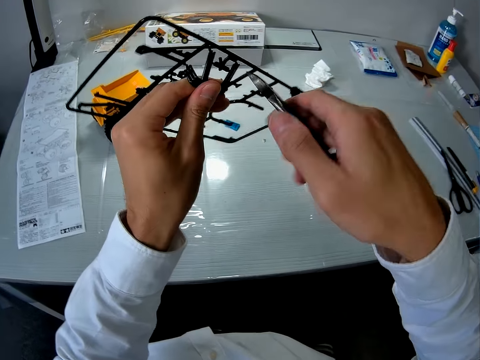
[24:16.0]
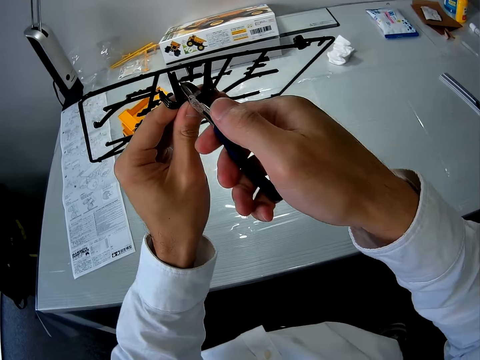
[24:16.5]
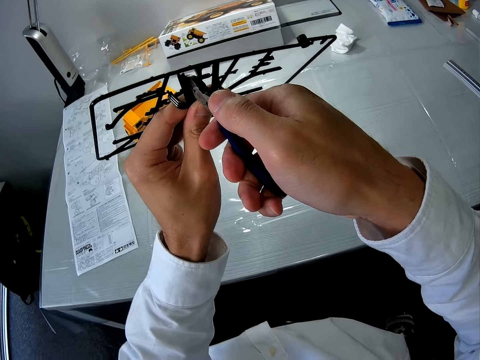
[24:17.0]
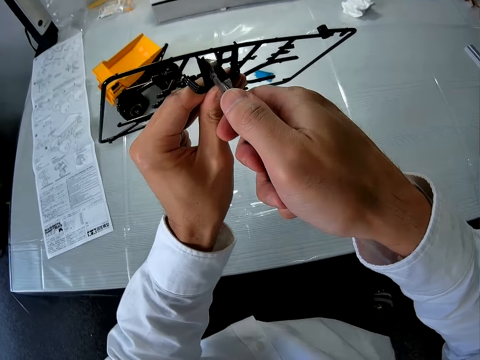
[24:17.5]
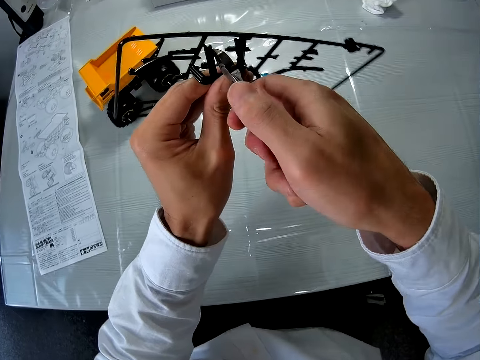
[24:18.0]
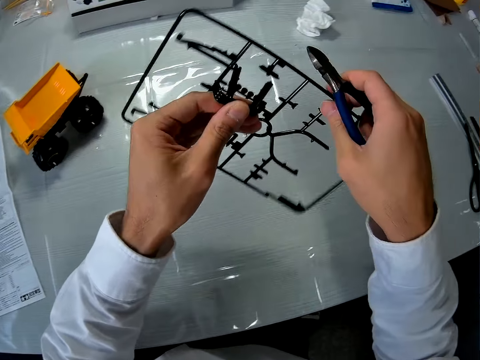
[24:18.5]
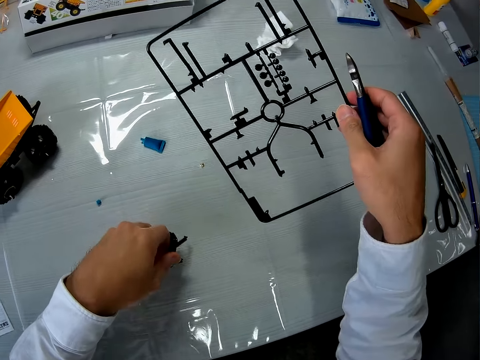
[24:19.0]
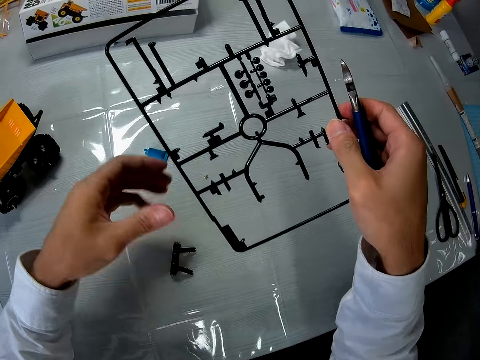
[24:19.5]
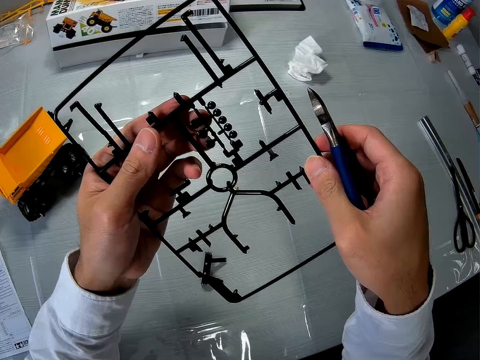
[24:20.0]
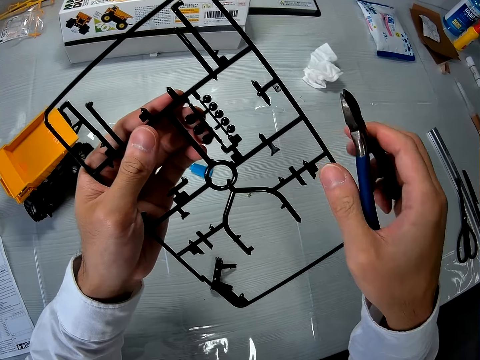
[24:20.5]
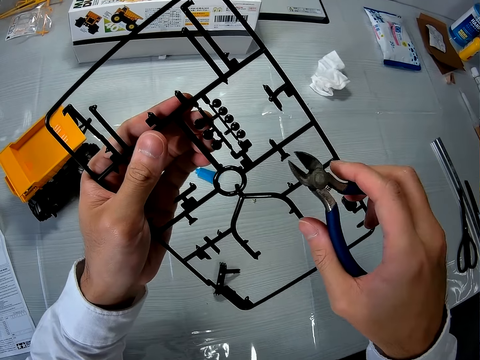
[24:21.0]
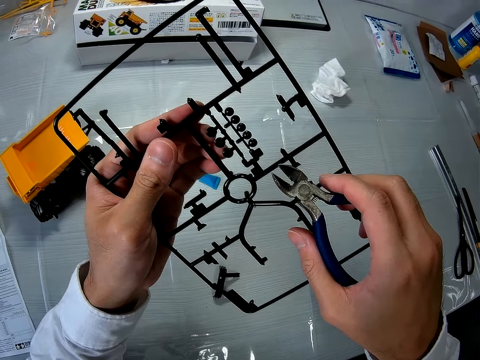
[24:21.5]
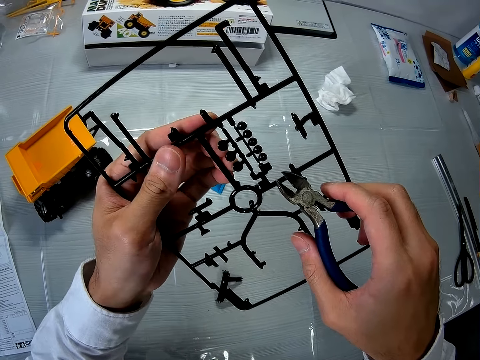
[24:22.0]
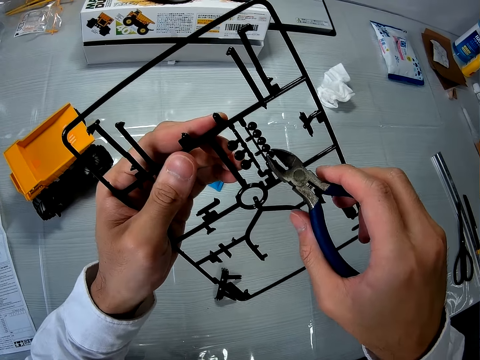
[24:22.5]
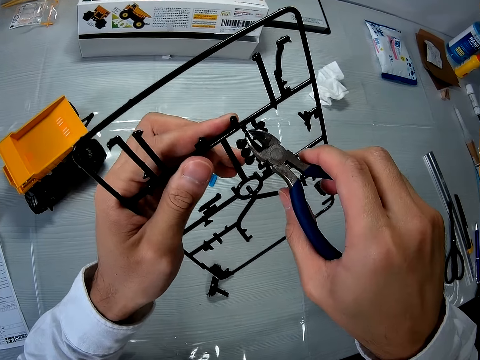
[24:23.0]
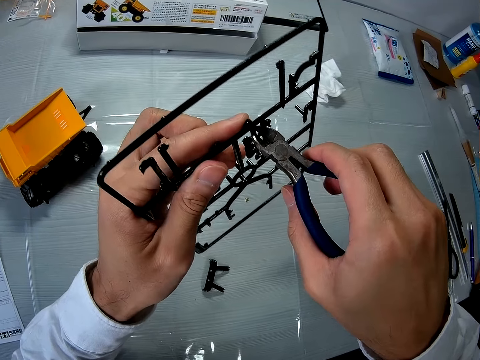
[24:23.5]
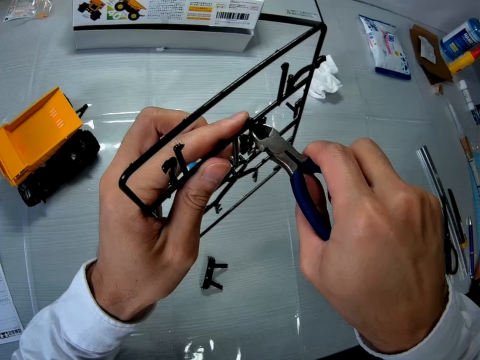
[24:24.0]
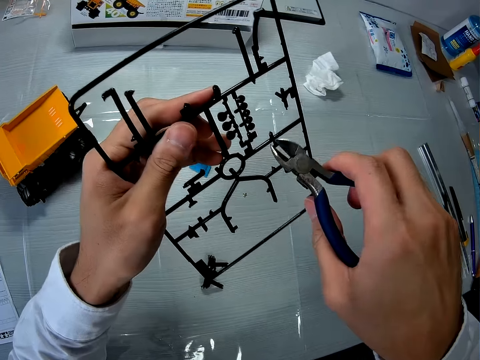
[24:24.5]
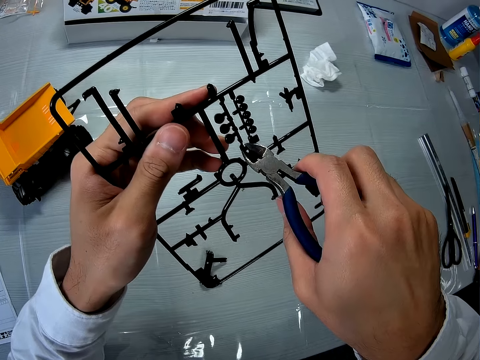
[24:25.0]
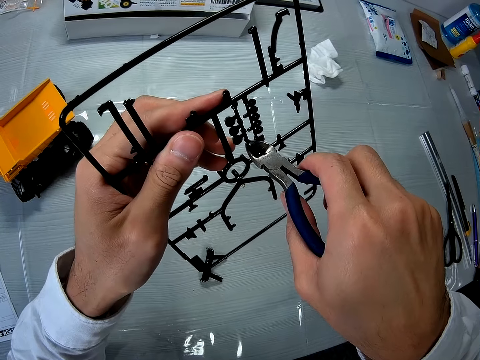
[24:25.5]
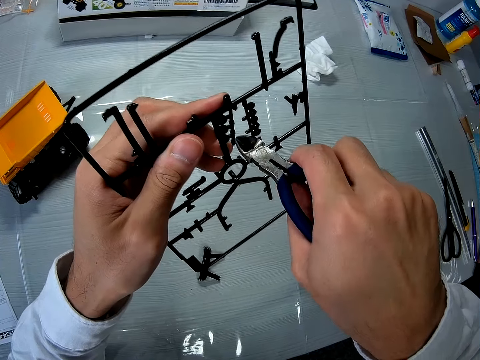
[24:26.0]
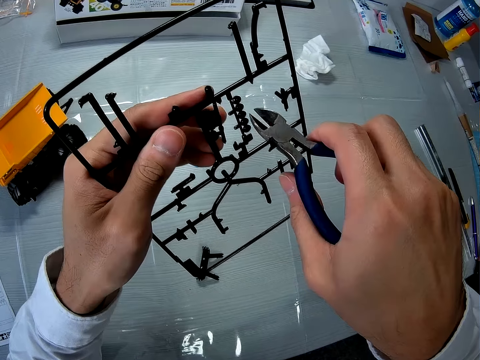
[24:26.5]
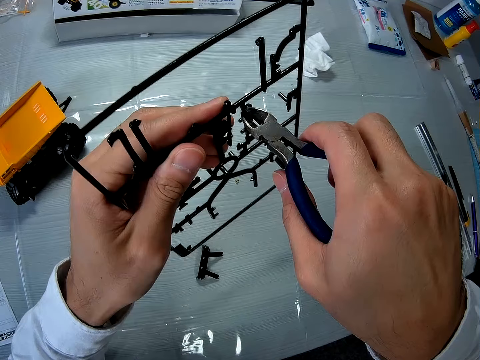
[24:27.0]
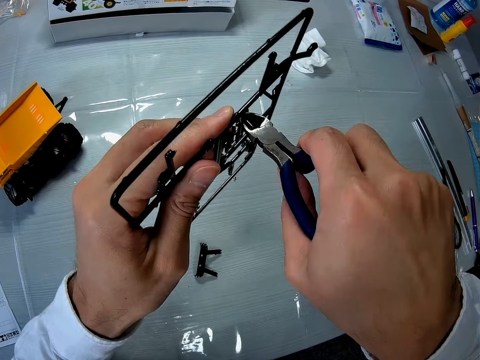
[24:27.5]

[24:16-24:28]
The camera wearer drops the piece on the table. He holds the sheet in his left hand. He removes something. He cuts out a piece from the sheet with the cutter in his right hand.

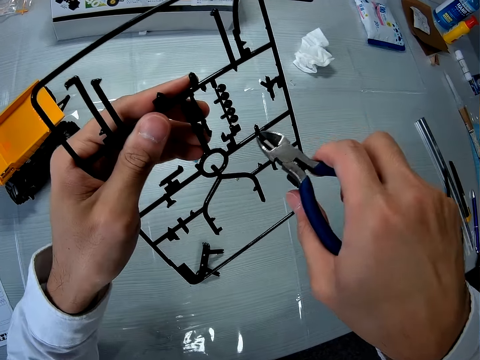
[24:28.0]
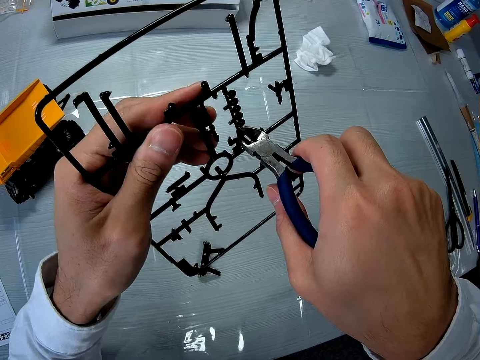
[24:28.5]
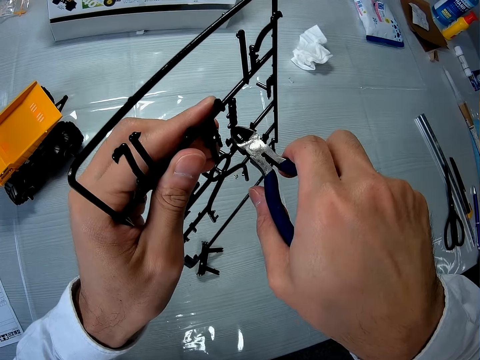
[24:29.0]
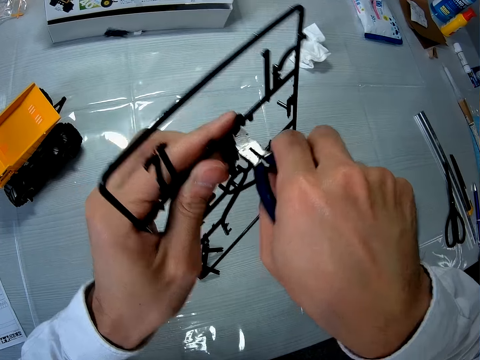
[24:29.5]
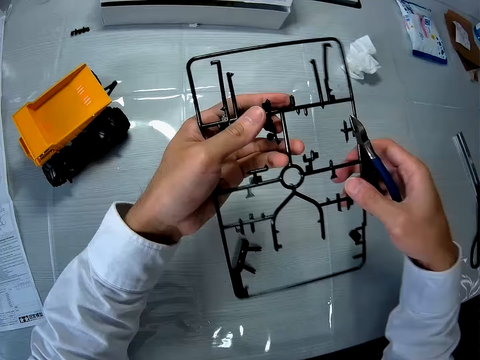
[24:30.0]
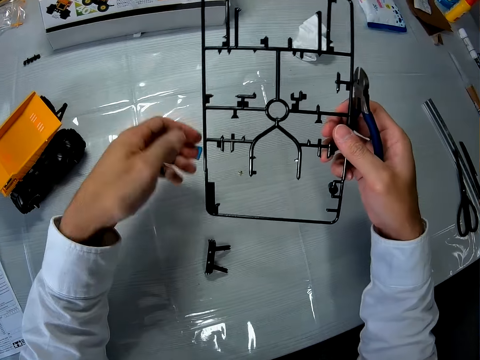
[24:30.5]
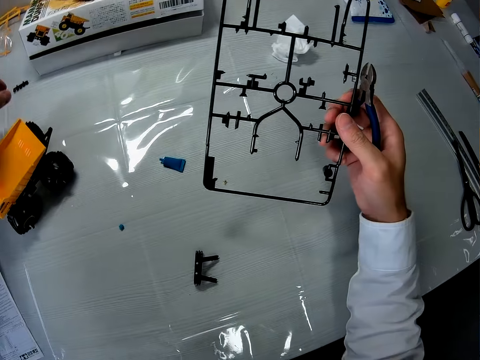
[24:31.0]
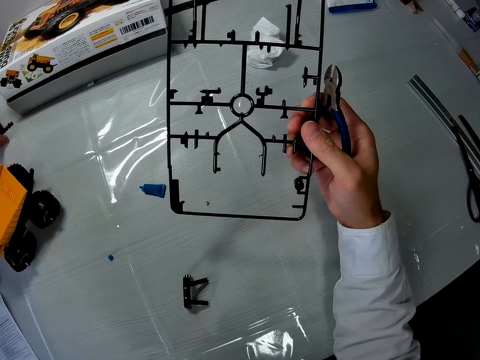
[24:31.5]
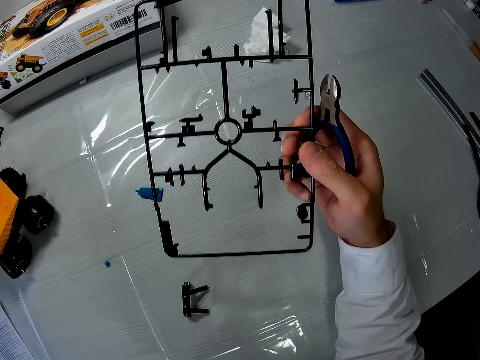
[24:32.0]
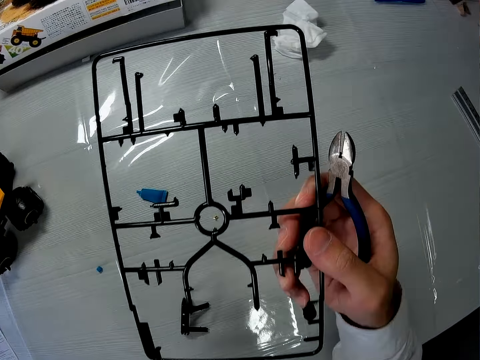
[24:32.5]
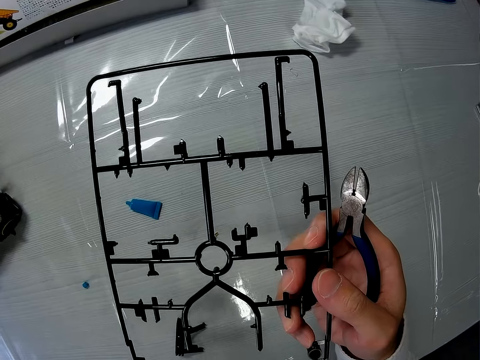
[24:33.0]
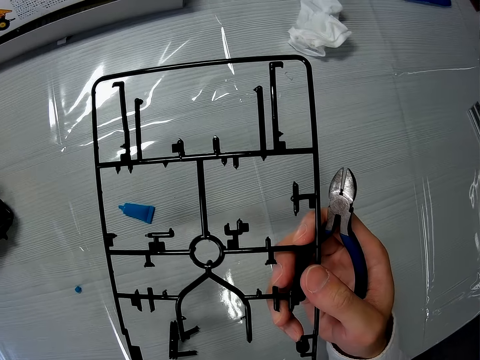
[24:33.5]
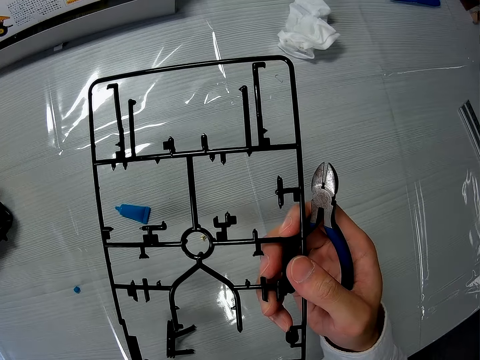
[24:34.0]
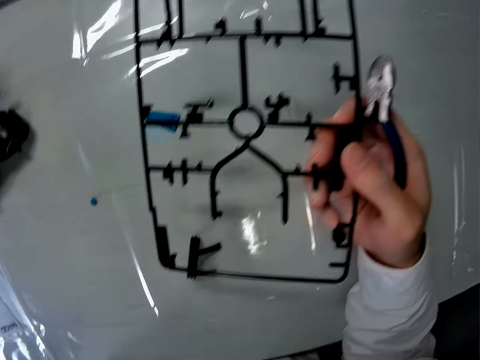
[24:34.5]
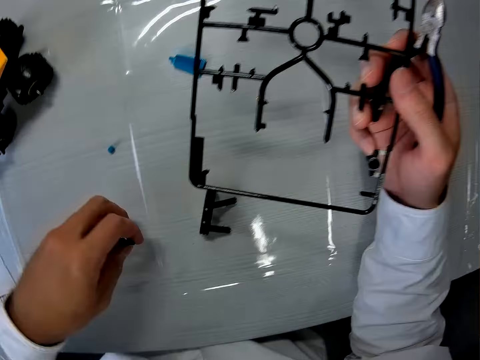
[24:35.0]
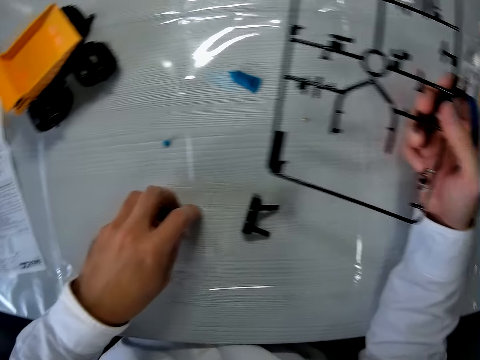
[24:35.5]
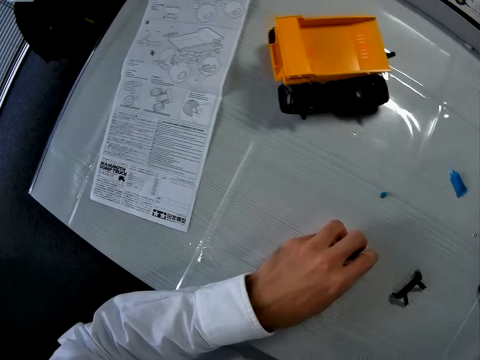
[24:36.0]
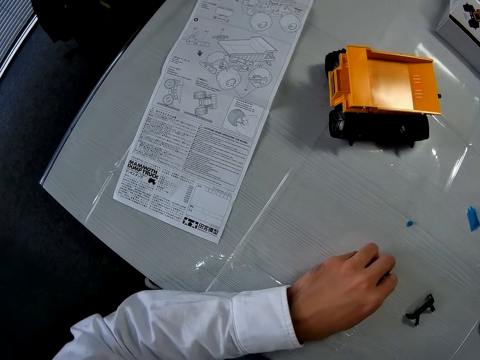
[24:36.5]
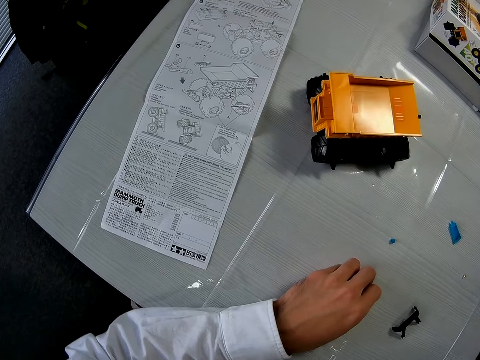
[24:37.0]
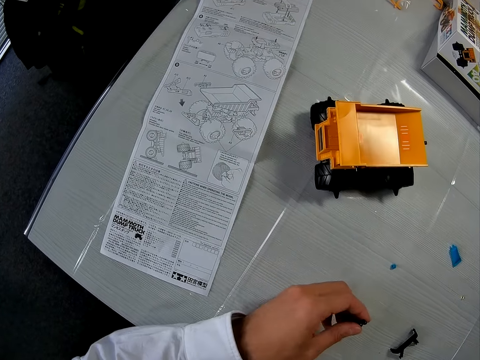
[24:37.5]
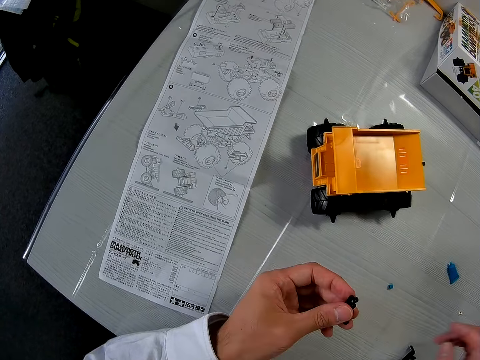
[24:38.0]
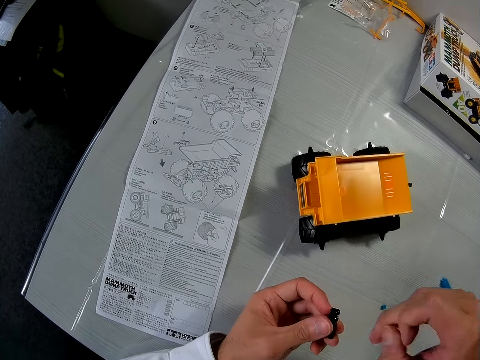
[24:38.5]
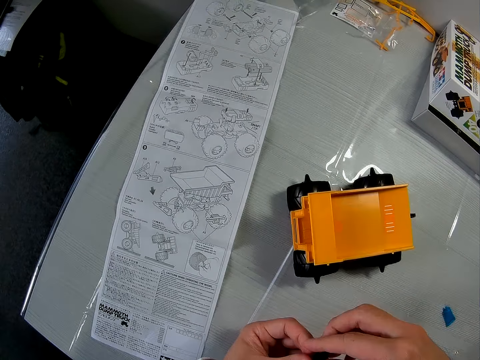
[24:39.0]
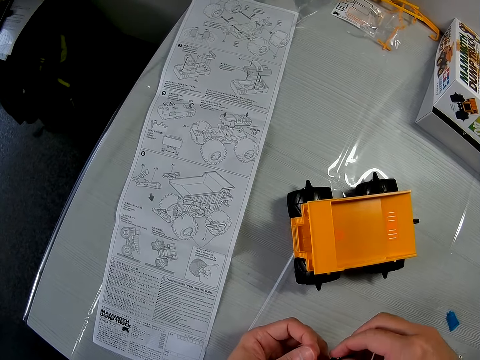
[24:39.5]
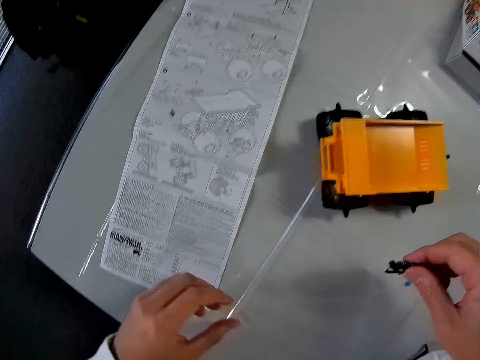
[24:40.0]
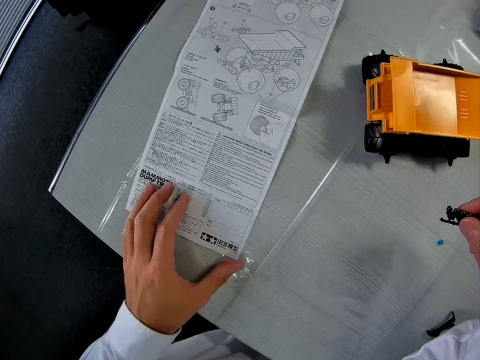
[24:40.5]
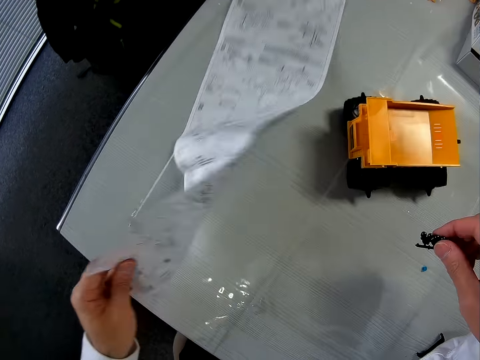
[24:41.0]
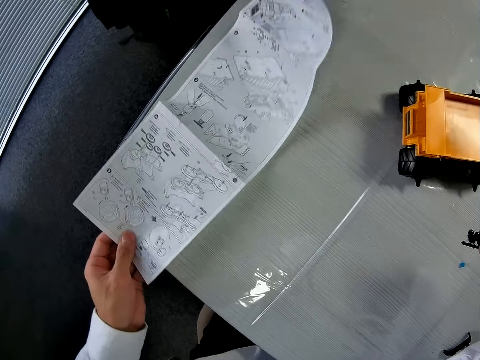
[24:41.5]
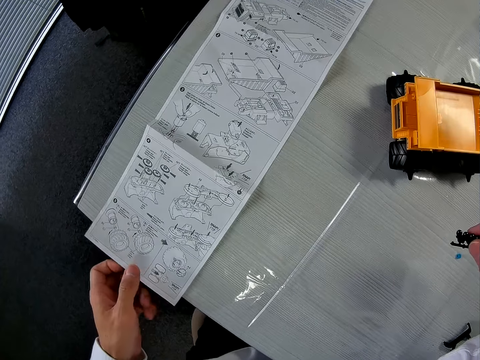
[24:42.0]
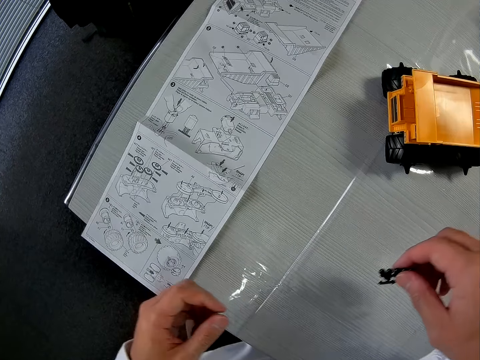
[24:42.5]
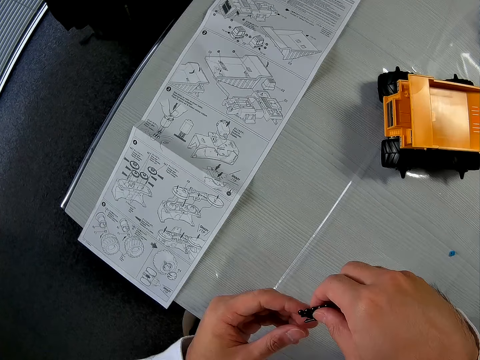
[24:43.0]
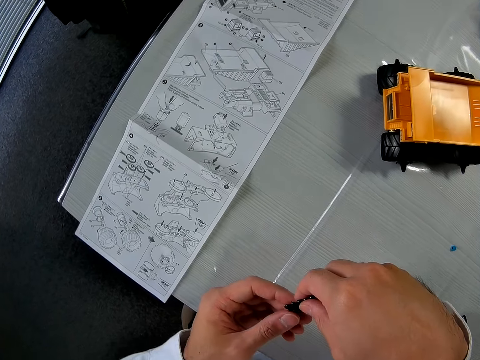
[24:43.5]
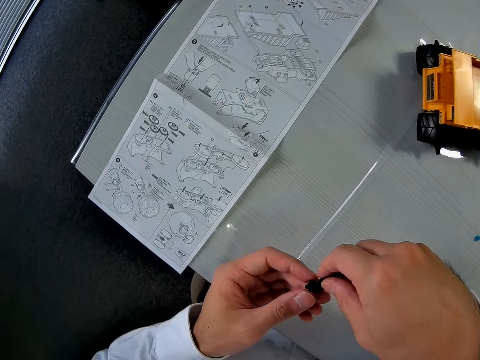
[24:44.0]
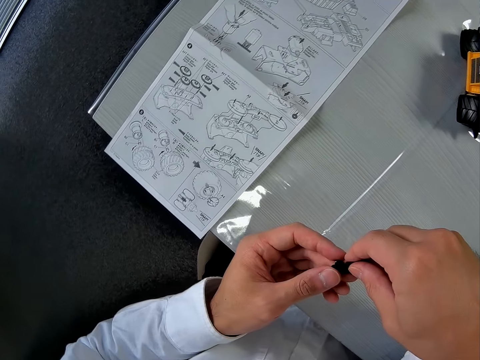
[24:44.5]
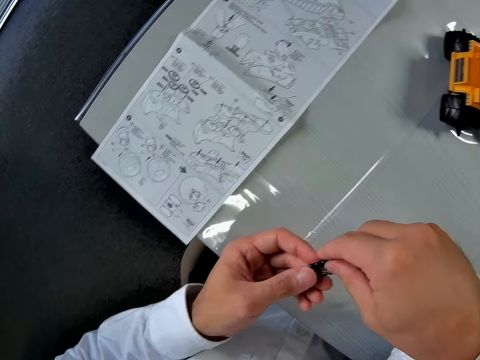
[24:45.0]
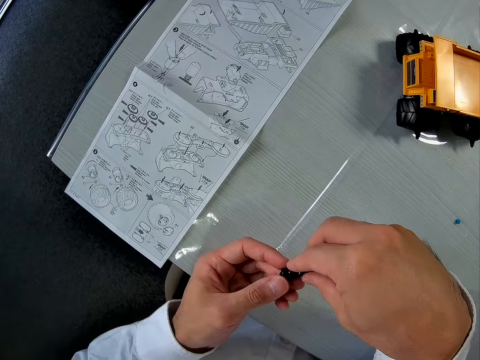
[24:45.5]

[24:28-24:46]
The camera wearer passes the sheet from his left hand to his right hand. He picks up a piece from the table with his left hand. He puts something on the table. He places his left hand on the table. He holds the piece in his left hand. He looks at the mammoth dump truck instruction paper. He holds the piece with both hands. He turns the blueprint on the table upside down with his left hand. He holds the piece with both his hands. He looks at the mammoth dump truck instruction paper.
